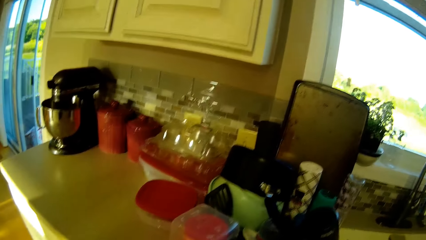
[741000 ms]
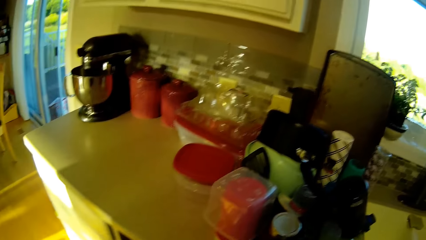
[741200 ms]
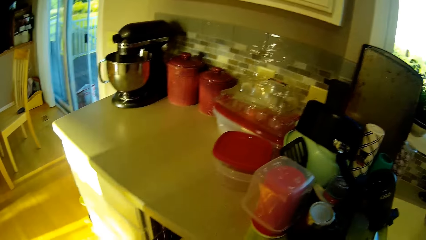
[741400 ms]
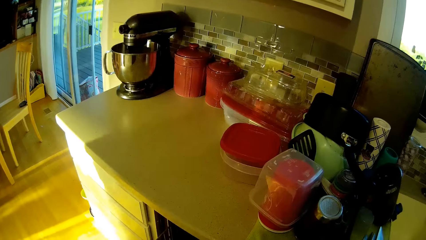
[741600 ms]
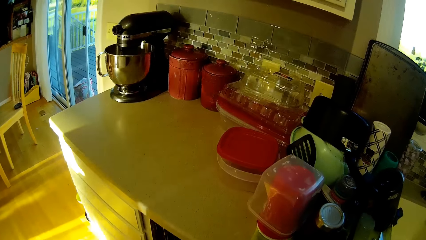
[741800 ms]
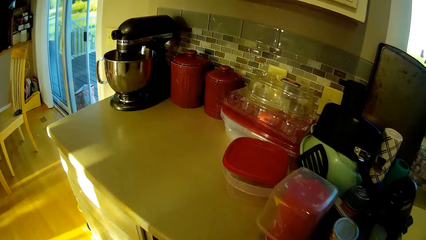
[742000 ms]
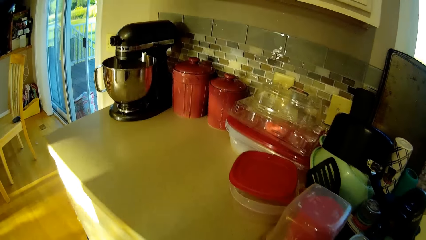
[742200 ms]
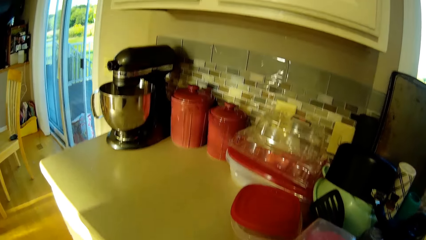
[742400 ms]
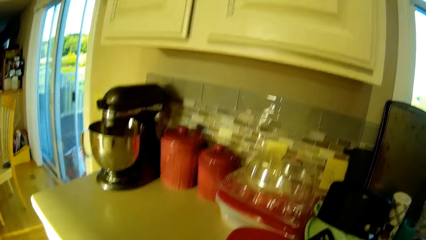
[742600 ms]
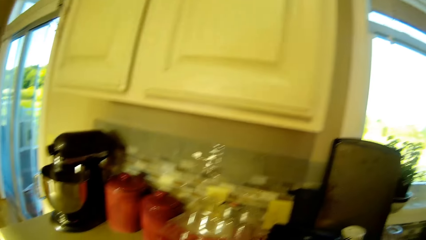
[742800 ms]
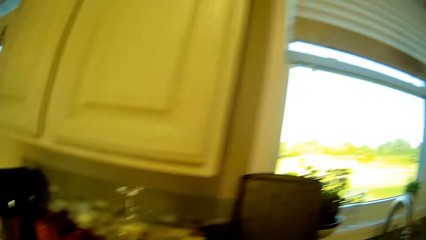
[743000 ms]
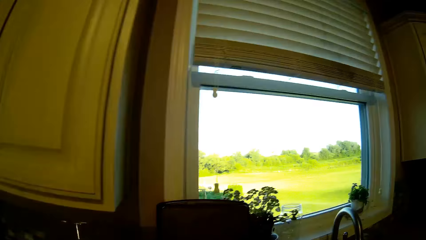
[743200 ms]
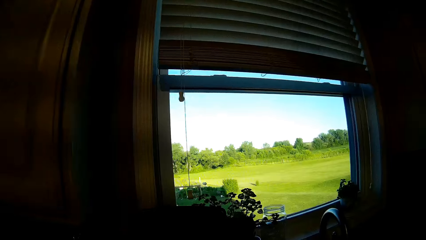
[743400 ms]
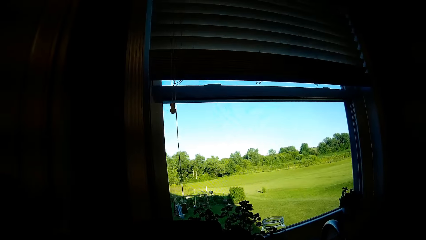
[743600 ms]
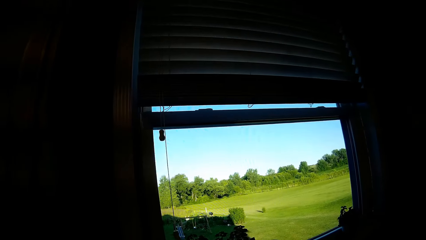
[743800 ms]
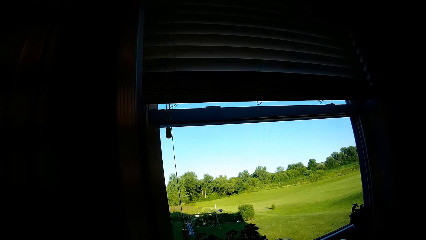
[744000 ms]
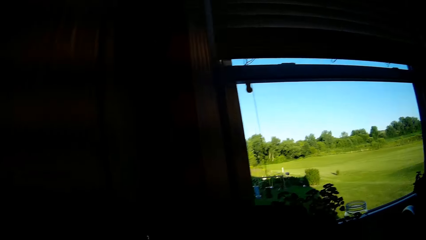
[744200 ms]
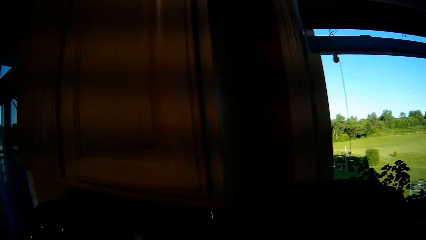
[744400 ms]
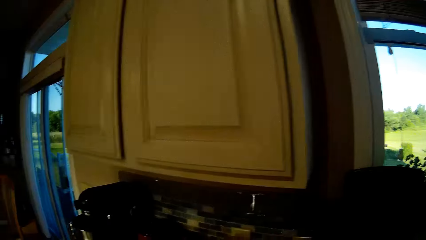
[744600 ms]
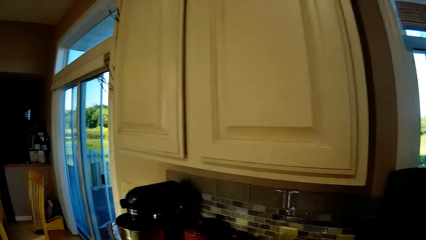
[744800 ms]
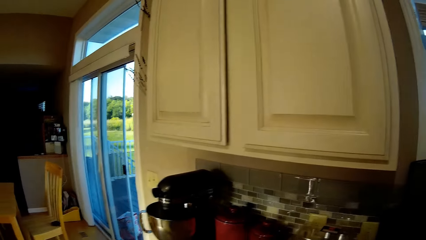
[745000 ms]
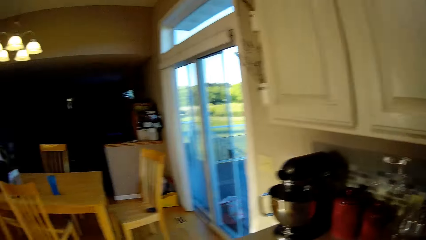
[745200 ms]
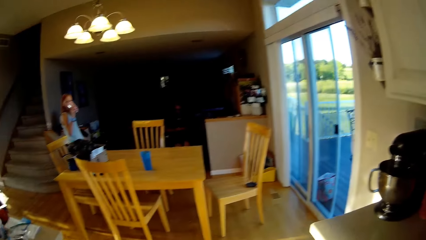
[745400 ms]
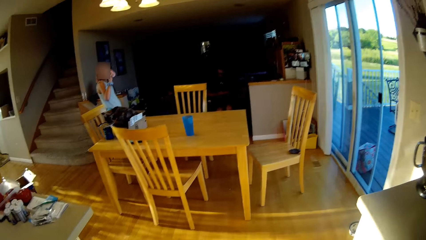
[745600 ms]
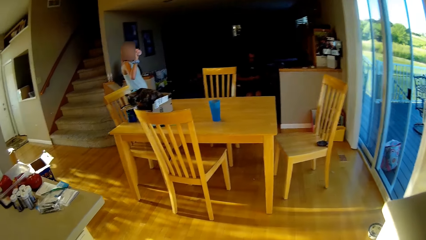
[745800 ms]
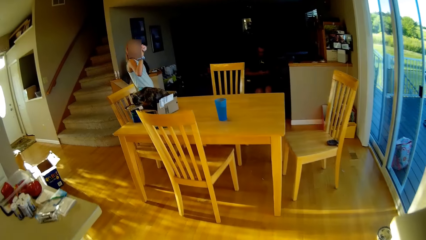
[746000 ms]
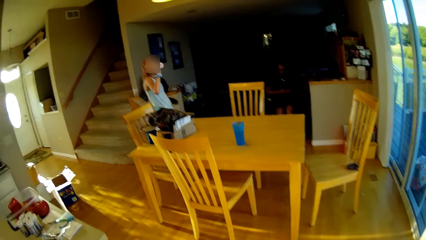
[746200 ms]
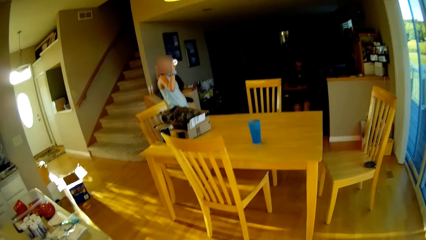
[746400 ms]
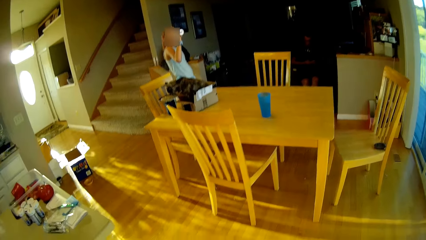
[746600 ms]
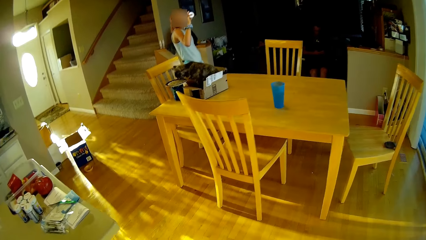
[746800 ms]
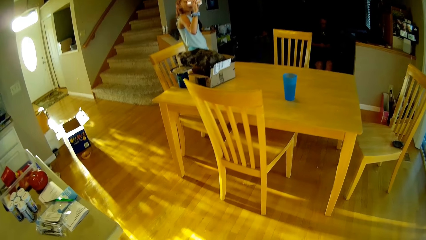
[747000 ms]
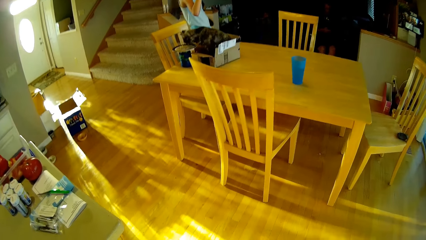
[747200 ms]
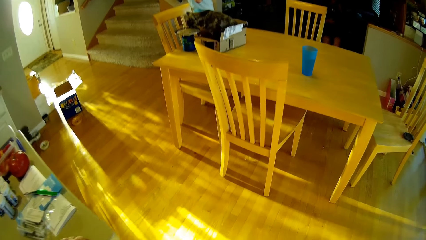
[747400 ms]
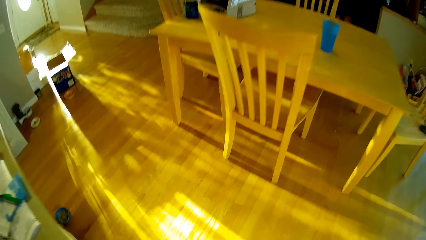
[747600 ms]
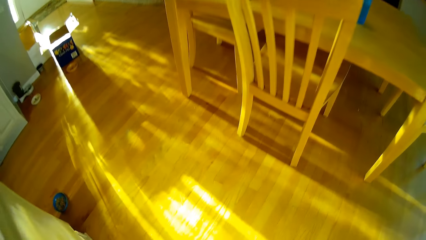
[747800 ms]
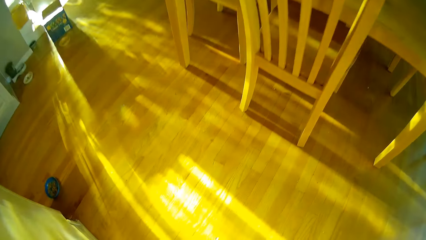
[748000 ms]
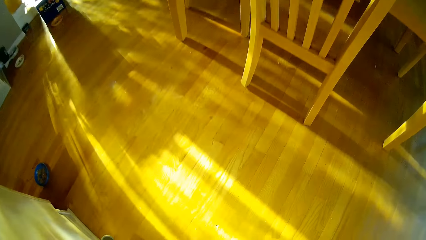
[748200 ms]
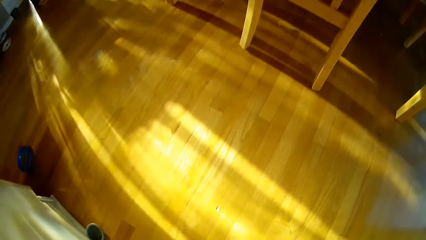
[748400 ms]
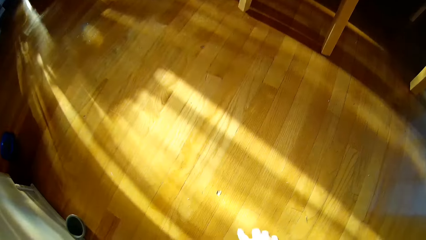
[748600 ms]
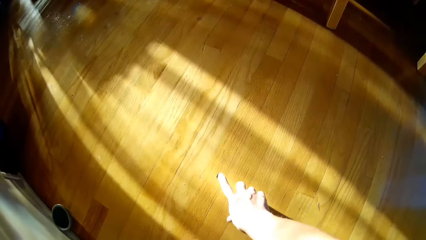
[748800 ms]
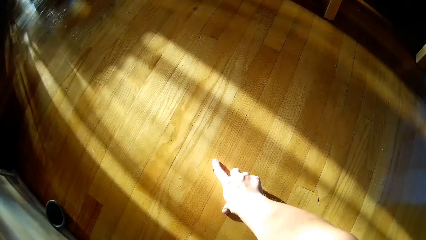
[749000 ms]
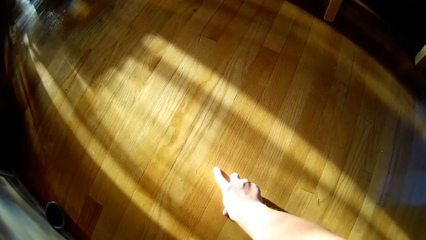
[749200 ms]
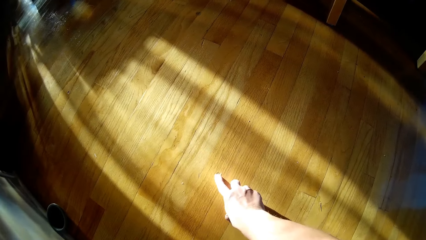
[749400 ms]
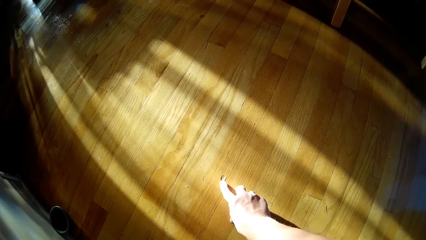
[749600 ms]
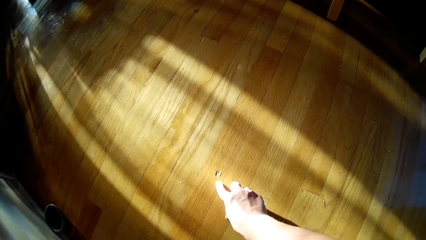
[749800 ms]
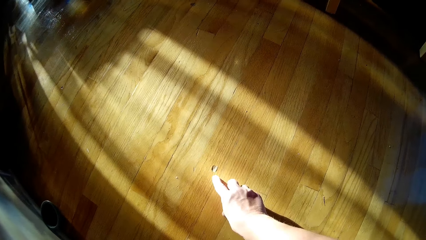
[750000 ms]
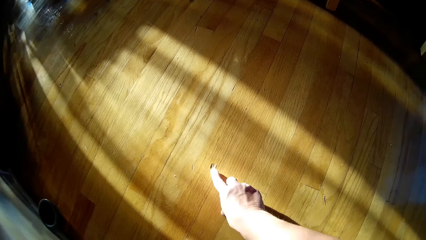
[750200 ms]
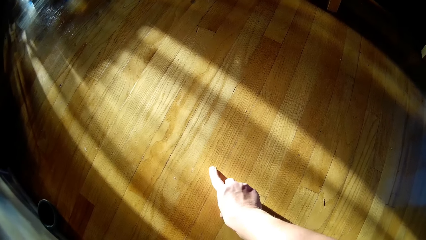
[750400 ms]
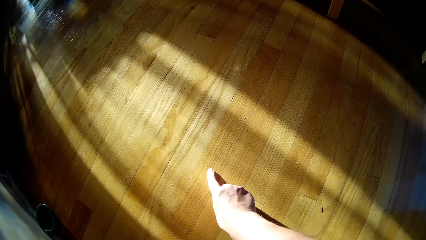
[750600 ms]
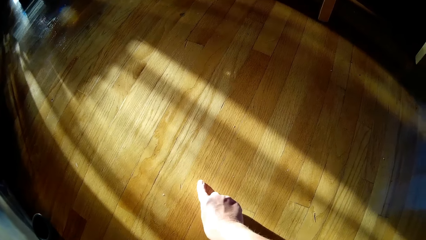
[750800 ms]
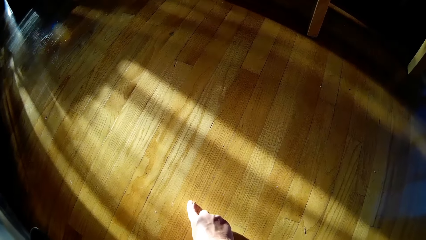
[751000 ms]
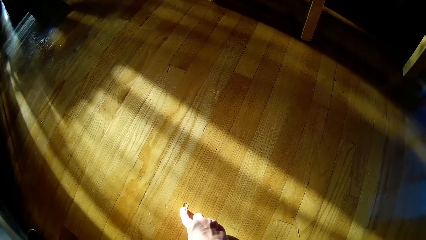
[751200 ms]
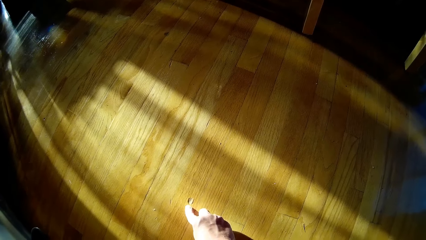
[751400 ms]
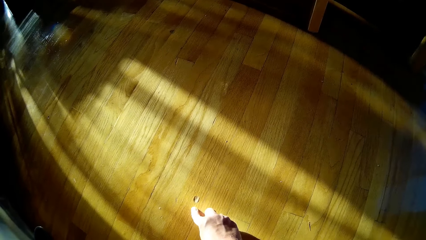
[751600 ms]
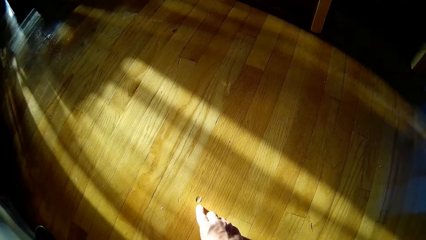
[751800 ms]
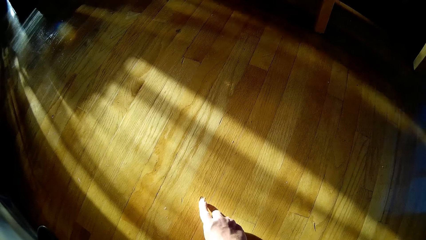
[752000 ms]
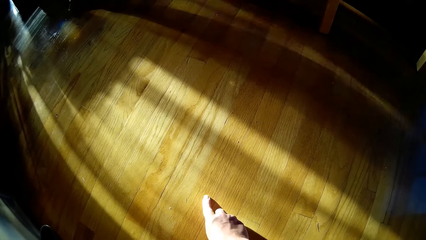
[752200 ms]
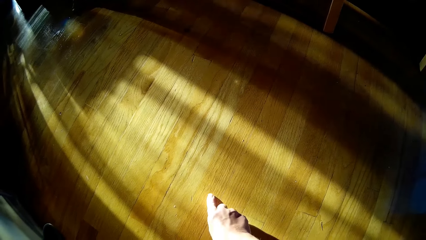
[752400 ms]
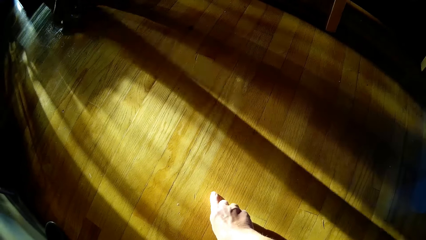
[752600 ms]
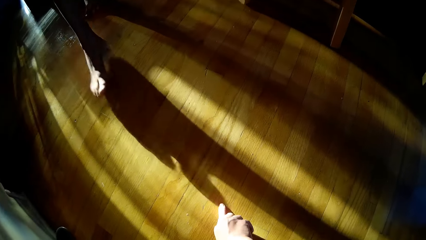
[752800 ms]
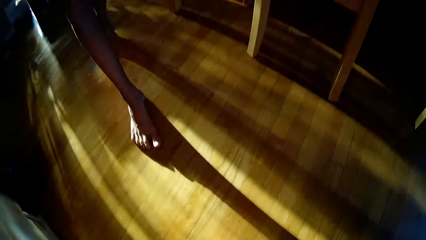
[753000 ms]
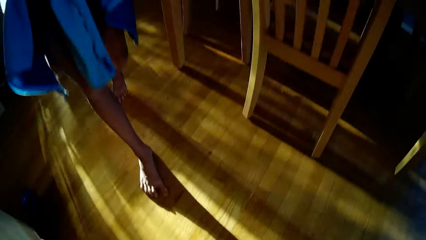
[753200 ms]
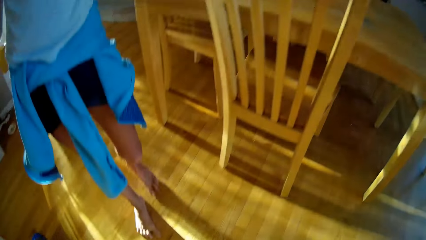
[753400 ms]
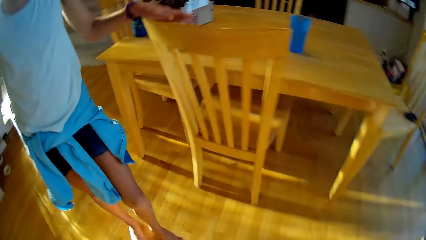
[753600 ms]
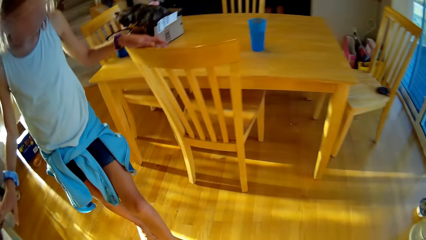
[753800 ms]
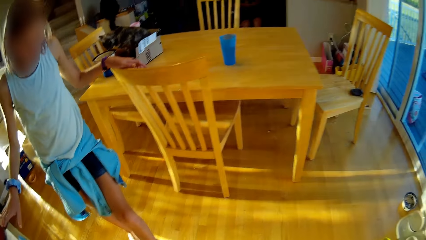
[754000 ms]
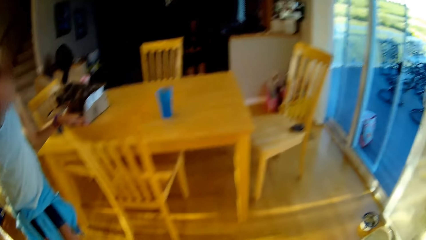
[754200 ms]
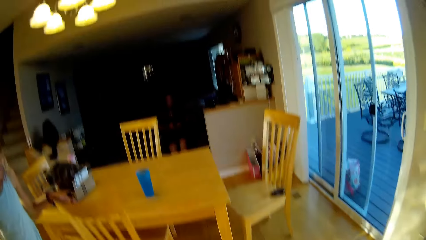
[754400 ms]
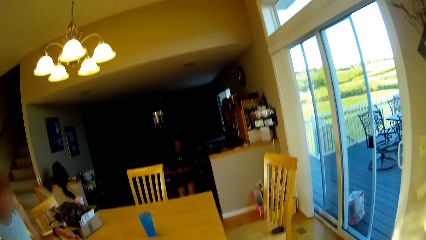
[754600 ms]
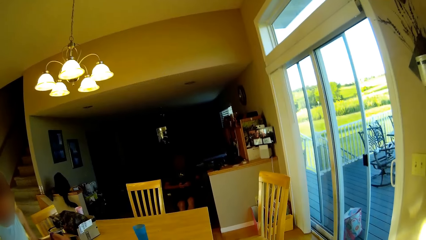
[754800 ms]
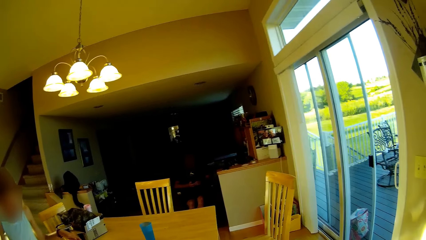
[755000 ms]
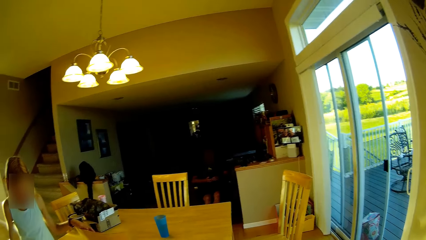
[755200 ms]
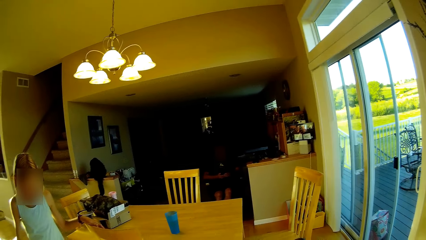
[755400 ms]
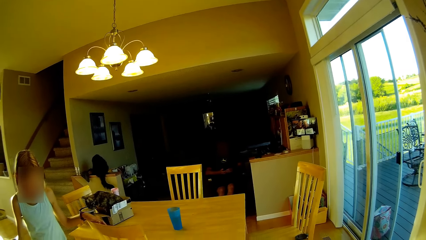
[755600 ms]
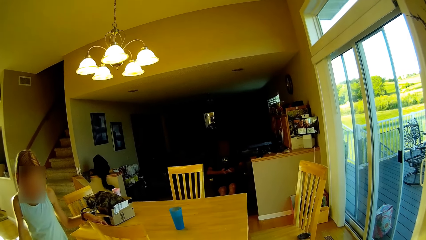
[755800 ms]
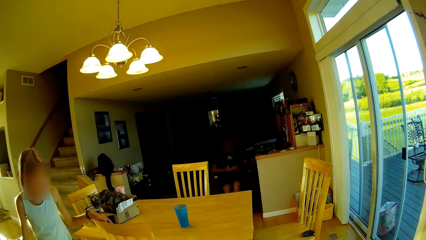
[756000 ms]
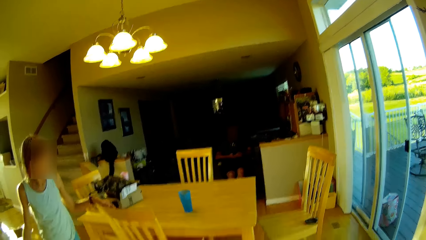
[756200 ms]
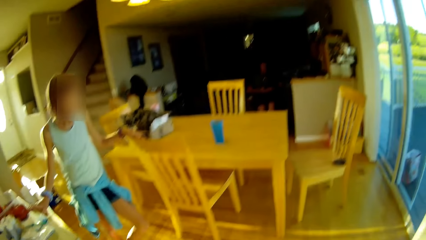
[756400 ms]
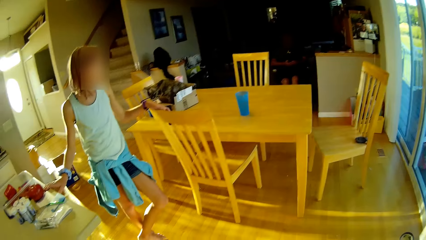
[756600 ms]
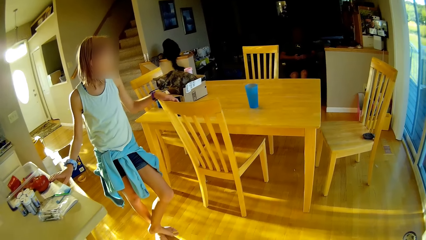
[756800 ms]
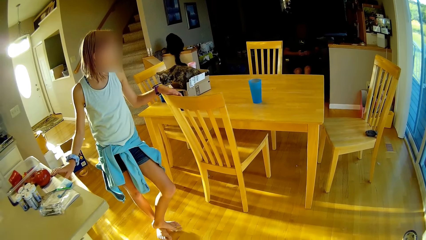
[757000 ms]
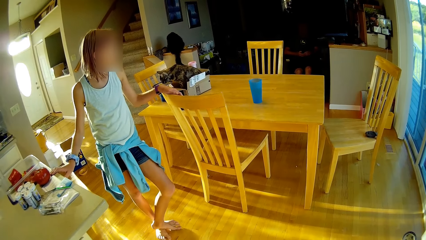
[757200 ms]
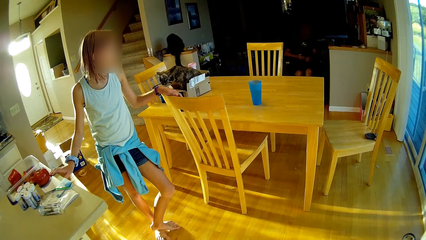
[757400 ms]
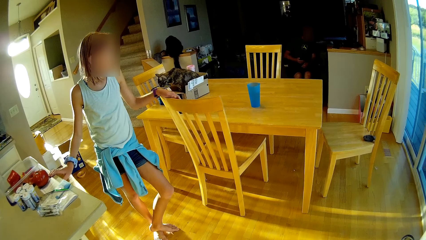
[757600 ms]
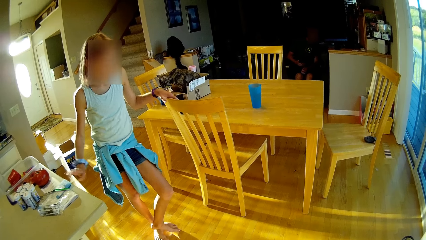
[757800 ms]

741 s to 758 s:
The camera wearer looks around. She walks around. She touches the floor with her finger. A person walks around. The camera wearer looks around. The person looks around. Another person sits on a chair.
